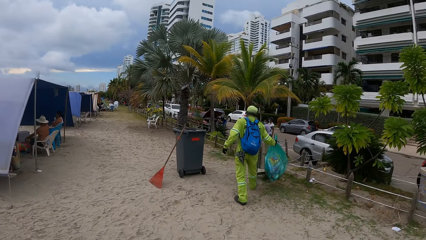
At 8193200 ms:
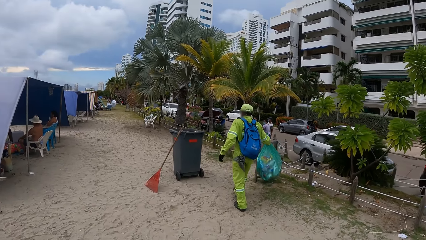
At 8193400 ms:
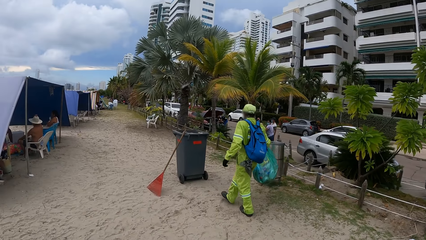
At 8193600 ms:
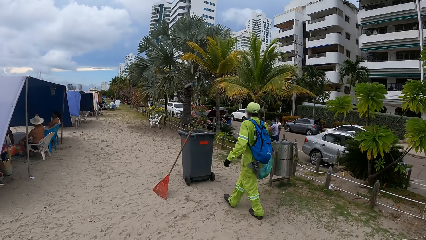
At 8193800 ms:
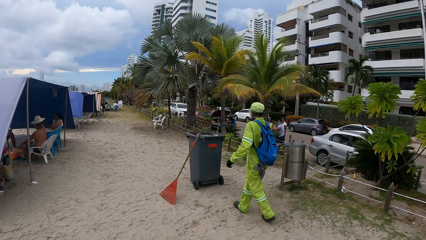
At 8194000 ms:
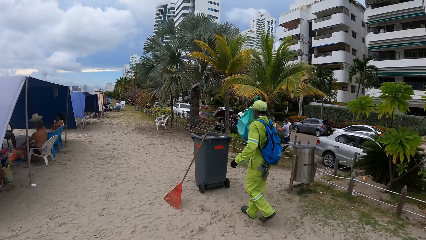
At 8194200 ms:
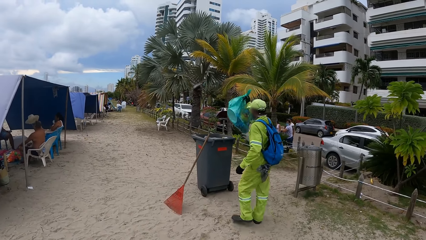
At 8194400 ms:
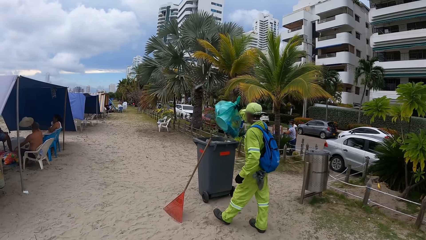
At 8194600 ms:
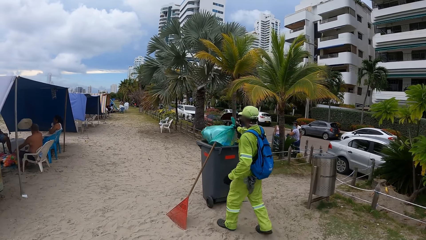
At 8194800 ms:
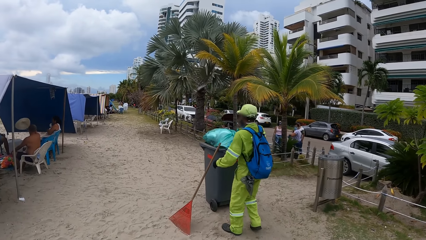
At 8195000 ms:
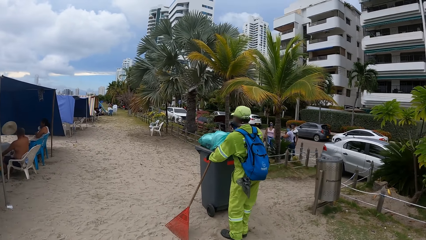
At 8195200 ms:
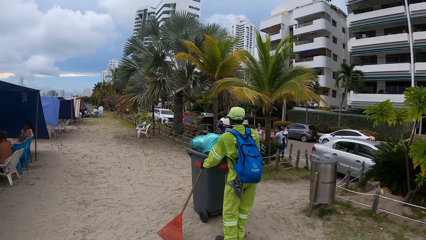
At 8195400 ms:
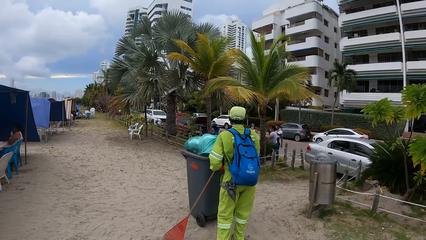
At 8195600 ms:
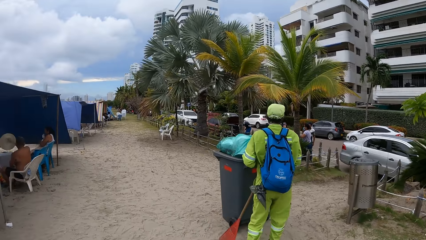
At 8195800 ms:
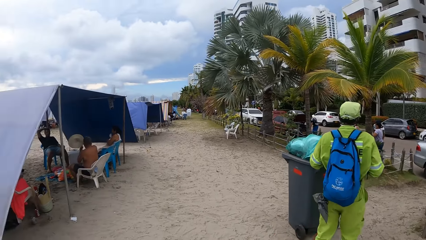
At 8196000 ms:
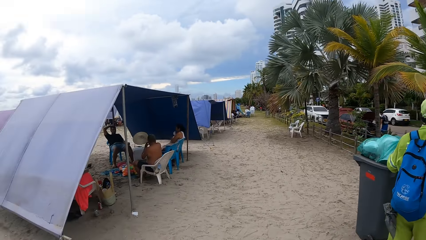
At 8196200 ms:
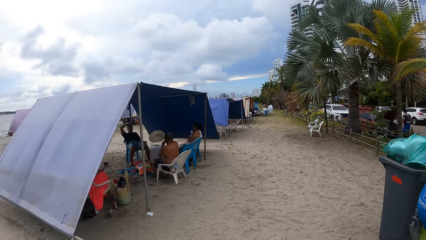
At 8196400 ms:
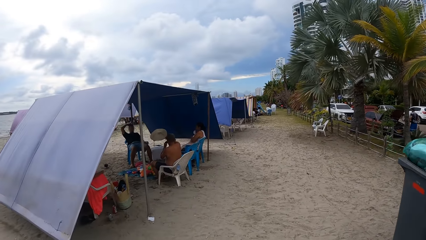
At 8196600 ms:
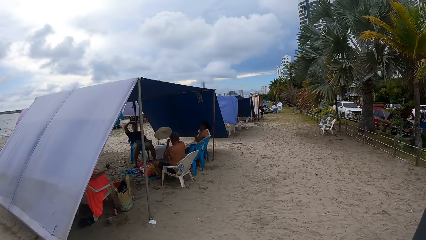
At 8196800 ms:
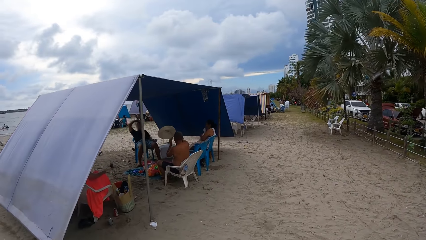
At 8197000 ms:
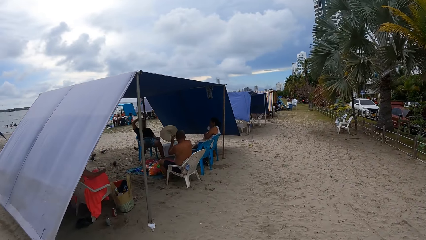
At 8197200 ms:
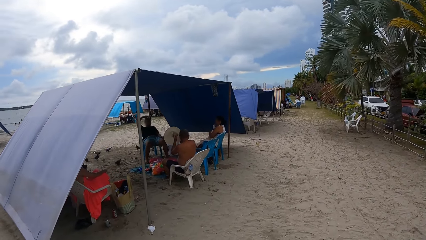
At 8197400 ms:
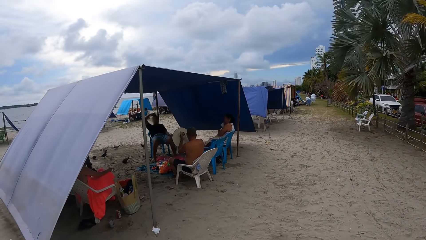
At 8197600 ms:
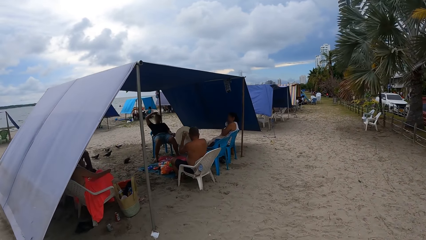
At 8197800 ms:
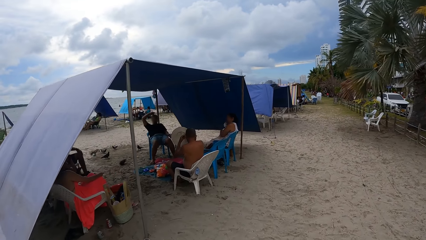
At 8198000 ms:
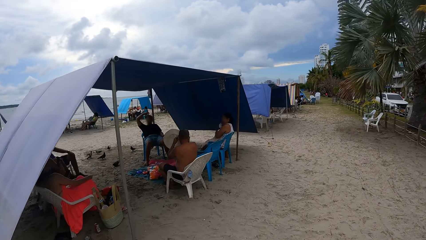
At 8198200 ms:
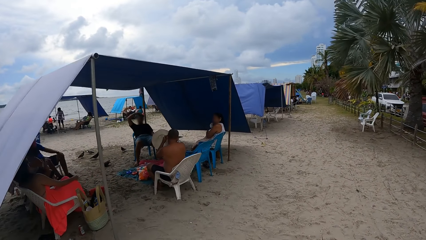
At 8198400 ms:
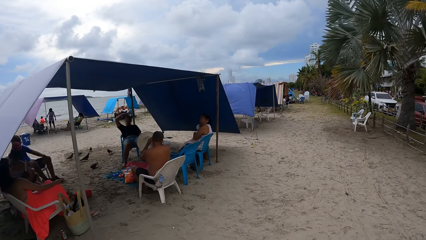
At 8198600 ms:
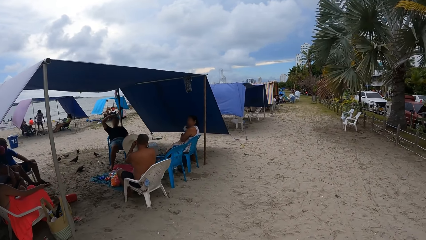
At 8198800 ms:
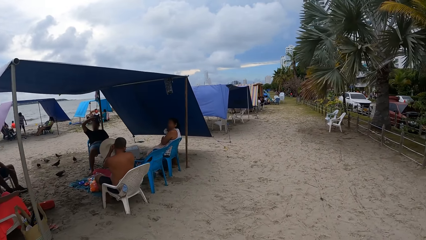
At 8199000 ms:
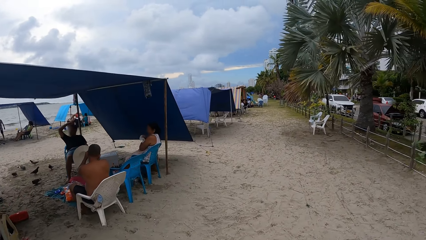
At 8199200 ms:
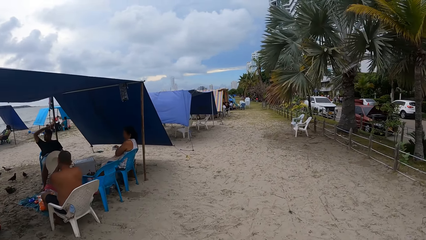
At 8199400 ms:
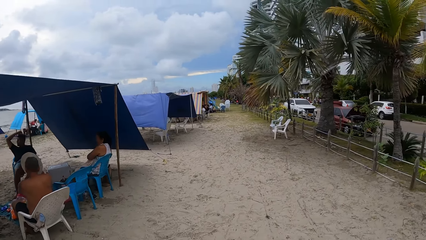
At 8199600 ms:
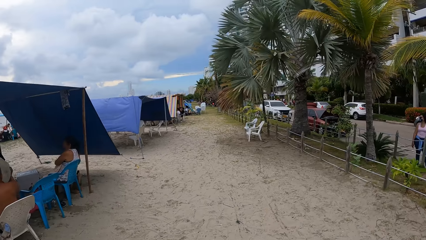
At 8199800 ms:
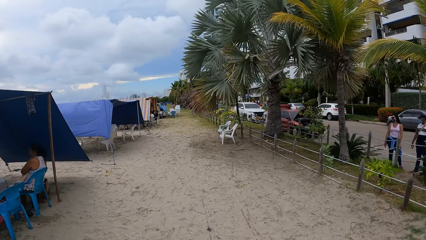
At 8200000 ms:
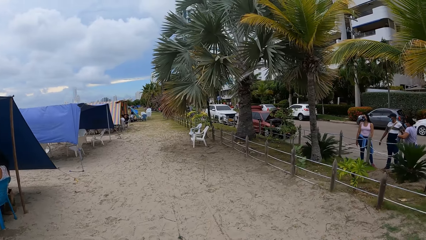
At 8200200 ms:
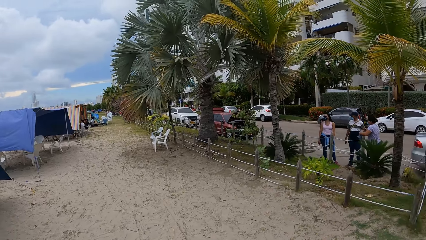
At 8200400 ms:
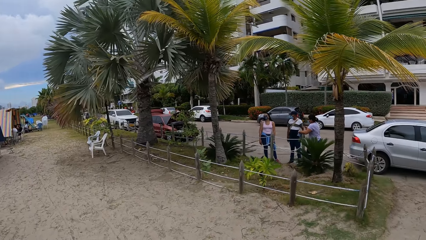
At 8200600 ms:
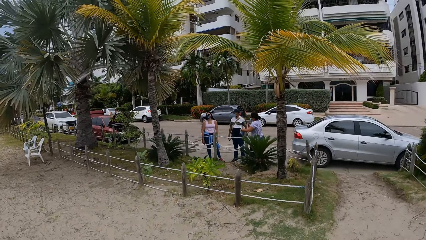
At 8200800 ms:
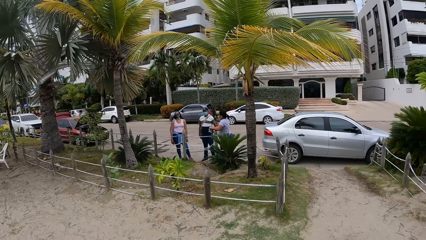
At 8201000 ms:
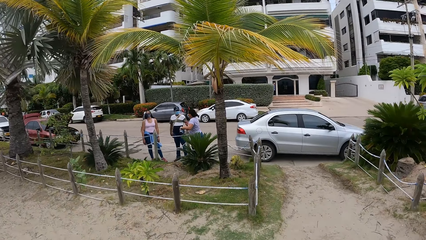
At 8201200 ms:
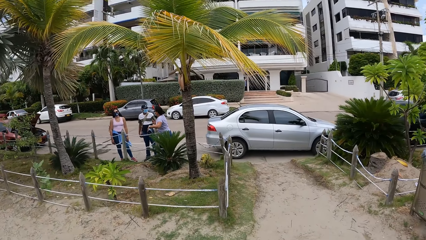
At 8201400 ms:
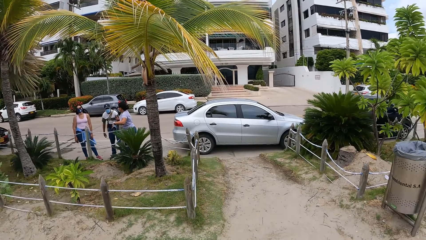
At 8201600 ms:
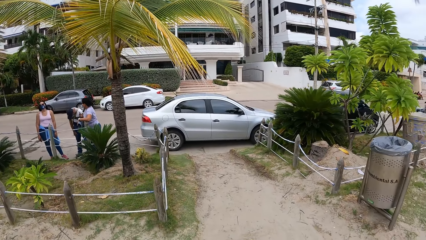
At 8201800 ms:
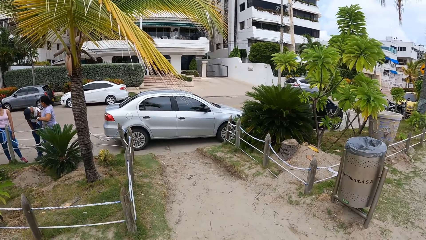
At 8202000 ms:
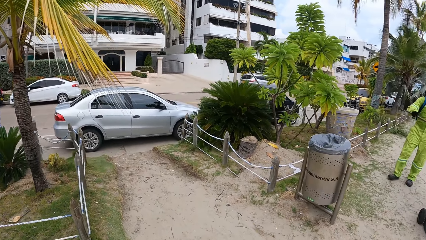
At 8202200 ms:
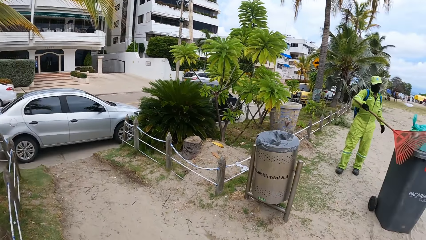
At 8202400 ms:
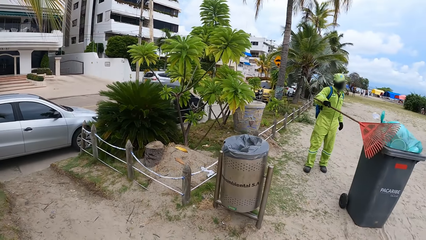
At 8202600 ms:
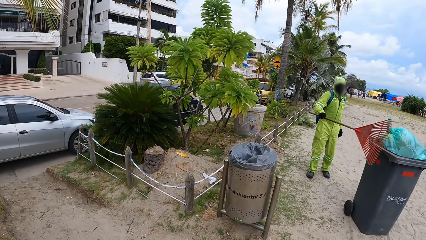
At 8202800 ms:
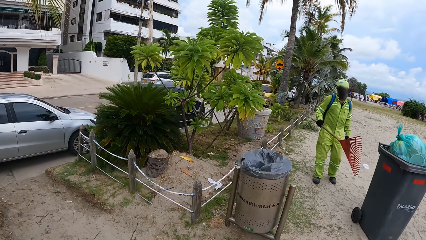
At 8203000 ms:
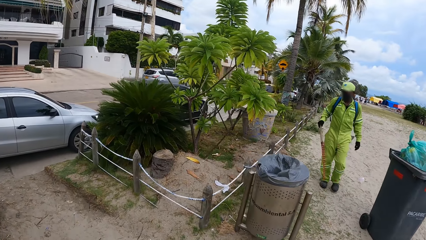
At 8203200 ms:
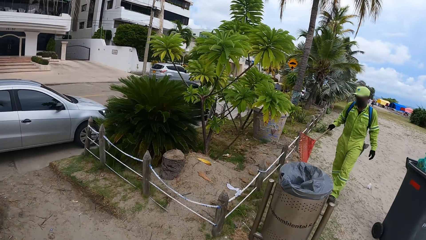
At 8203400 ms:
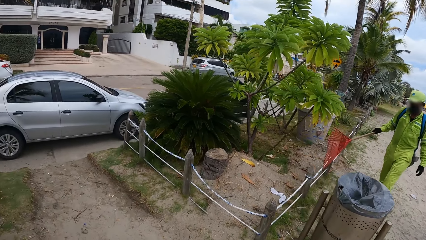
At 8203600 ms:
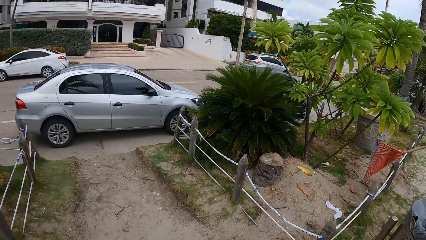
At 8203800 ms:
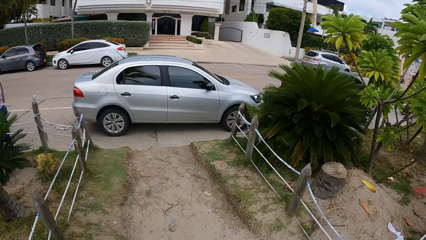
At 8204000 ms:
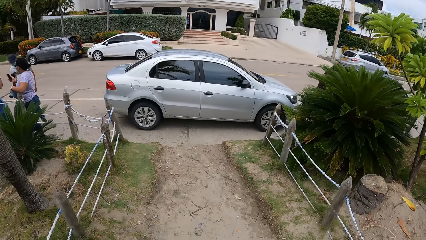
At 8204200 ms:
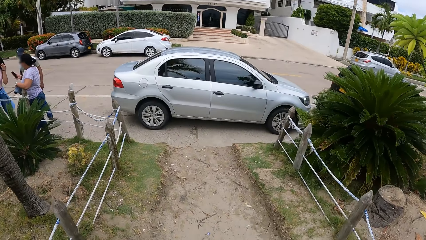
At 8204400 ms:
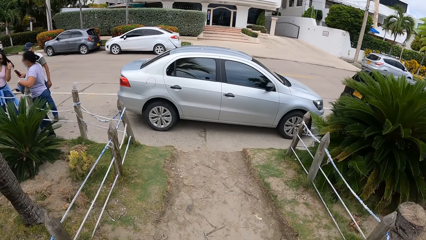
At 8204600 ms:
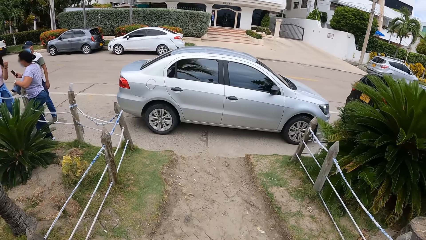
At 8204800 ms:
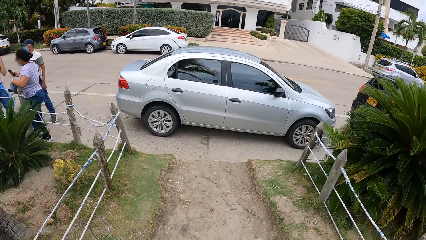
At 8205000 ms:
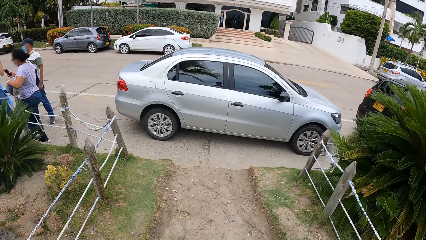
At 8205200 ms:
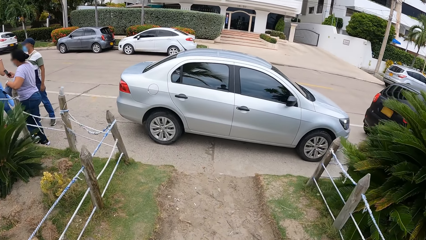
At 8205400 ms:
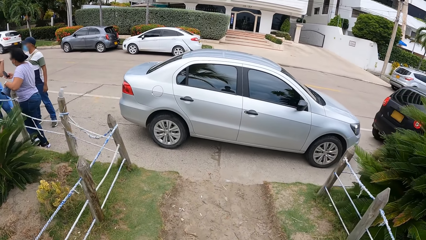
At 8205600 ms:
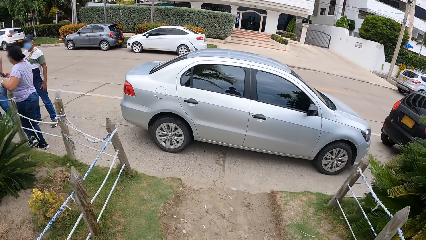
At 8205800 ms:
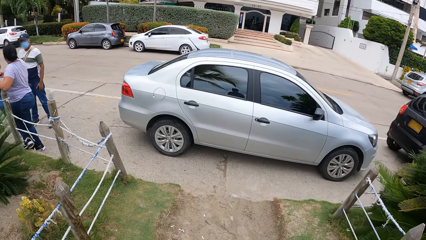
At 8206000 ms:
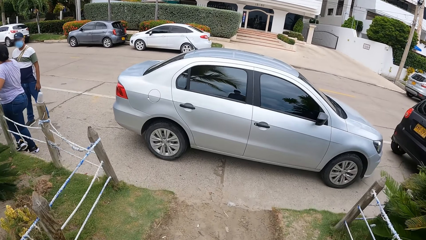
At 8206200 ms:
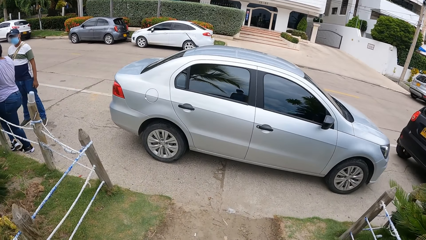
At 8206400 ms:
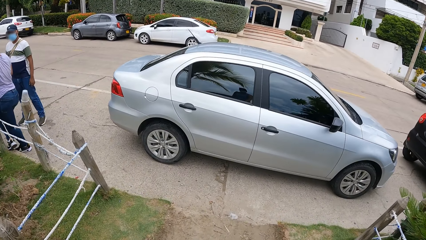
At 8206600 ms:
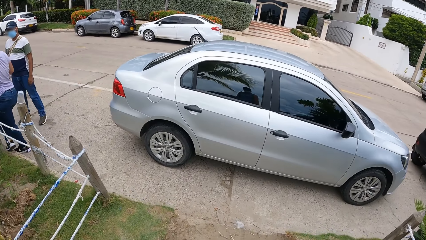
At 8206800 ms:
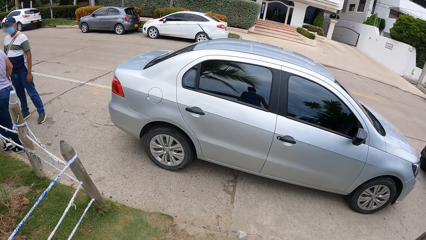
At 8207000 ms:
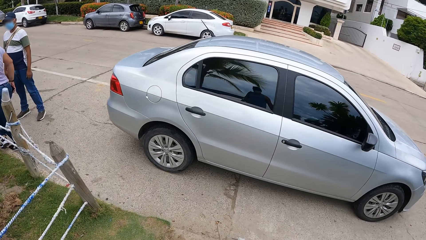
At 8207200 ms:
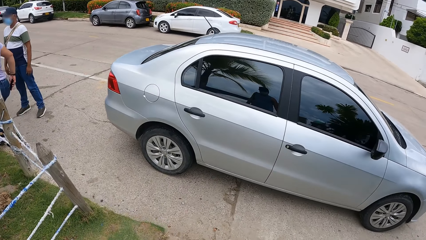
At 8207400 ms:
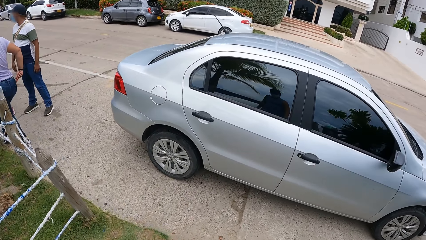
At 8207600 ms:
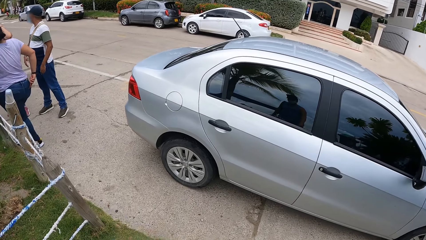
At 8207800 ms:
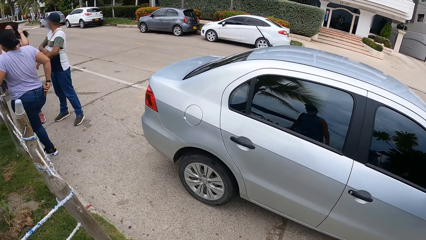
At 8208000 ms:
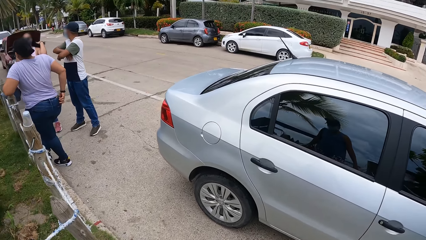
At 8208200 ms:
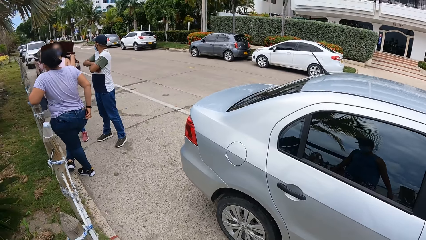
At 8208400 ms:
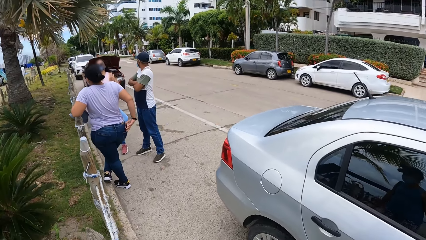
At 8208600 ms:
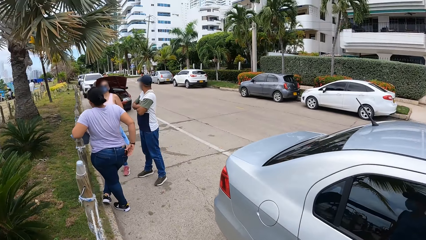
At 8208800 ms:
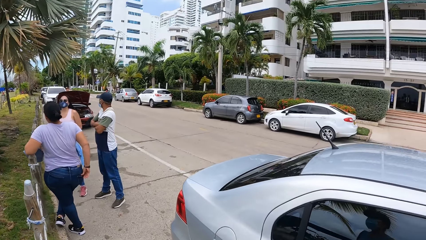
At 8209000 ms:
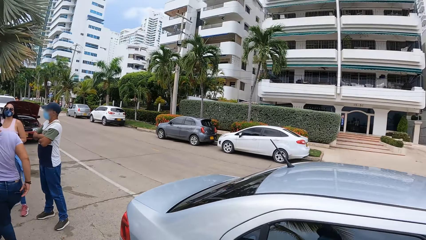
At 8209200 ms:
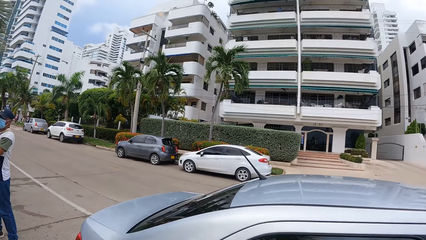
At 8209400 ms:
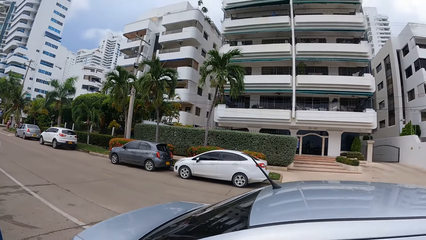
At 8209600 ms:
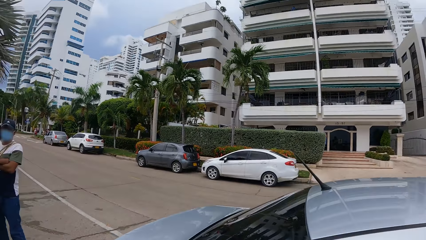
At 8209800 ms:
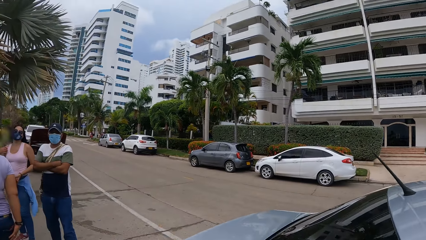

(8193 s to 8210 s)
The camera wearer looks around the beach.
